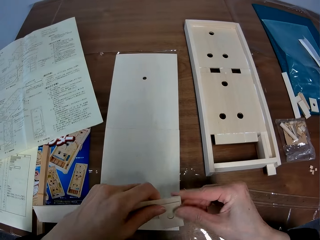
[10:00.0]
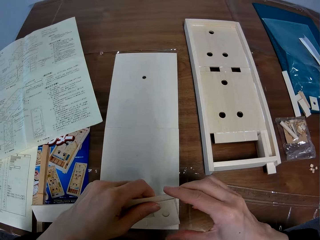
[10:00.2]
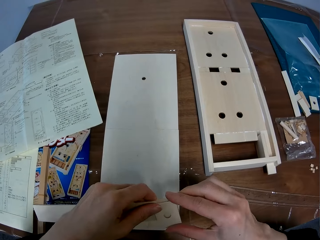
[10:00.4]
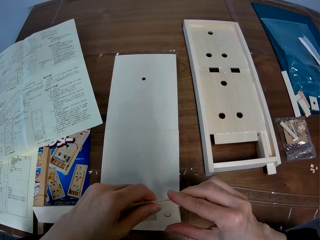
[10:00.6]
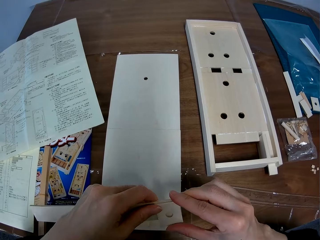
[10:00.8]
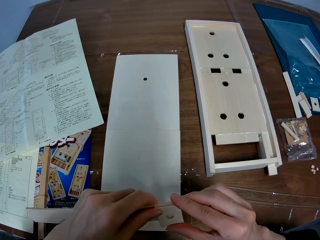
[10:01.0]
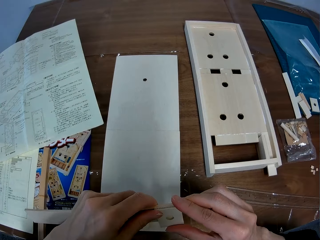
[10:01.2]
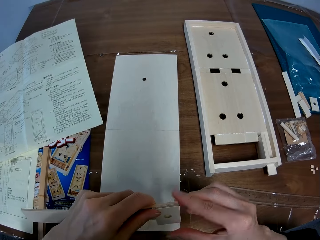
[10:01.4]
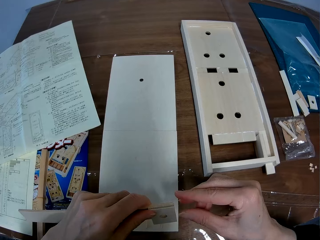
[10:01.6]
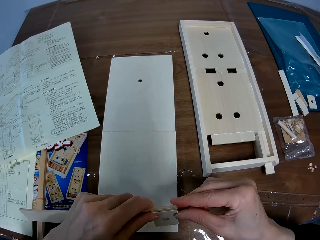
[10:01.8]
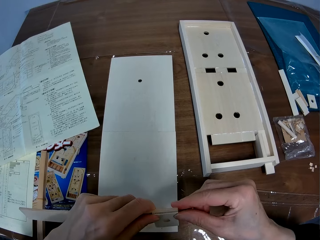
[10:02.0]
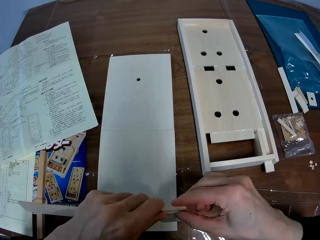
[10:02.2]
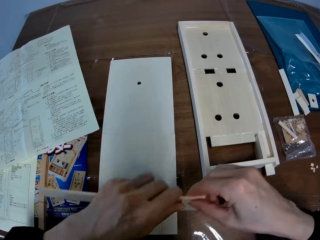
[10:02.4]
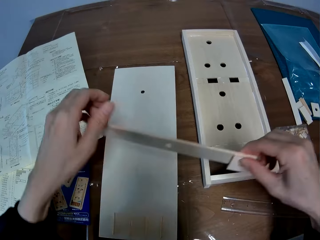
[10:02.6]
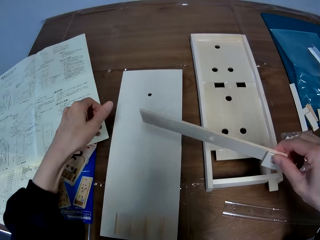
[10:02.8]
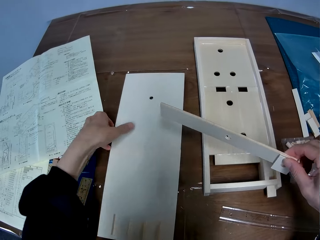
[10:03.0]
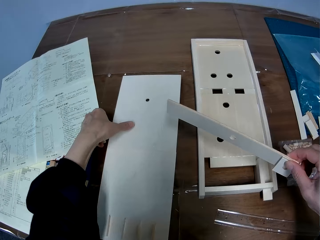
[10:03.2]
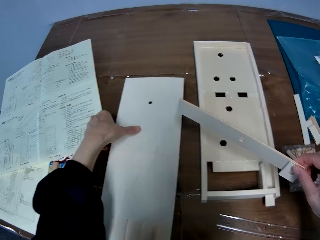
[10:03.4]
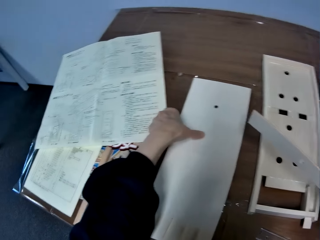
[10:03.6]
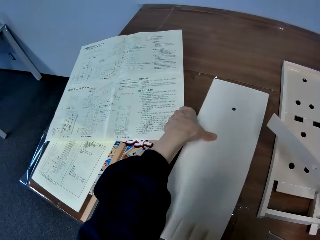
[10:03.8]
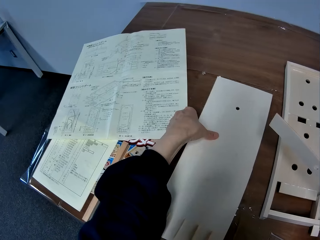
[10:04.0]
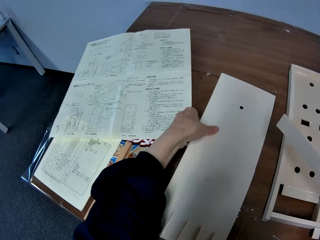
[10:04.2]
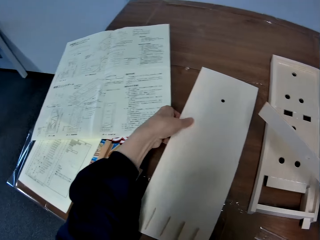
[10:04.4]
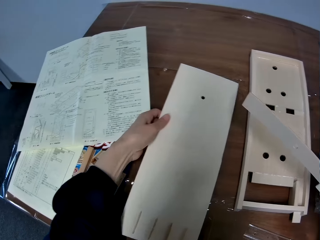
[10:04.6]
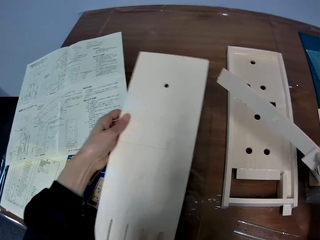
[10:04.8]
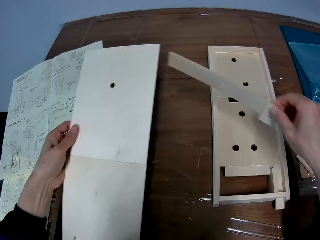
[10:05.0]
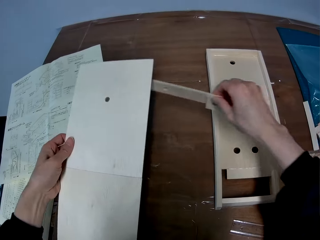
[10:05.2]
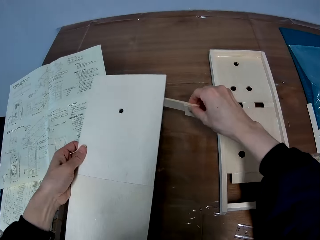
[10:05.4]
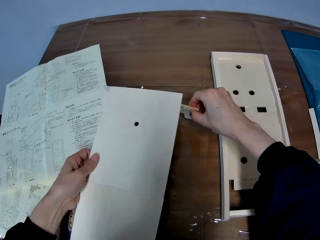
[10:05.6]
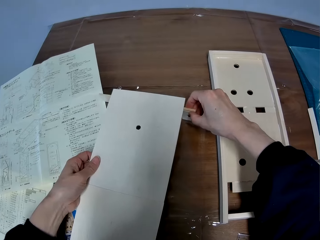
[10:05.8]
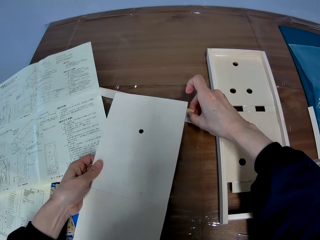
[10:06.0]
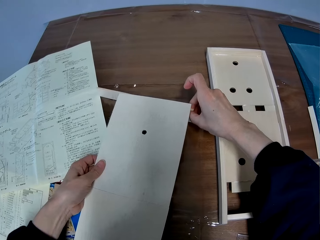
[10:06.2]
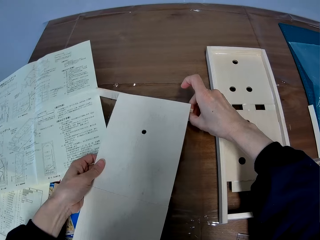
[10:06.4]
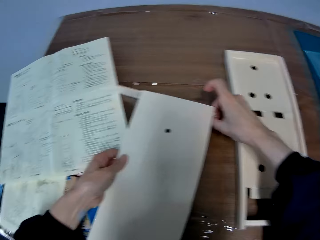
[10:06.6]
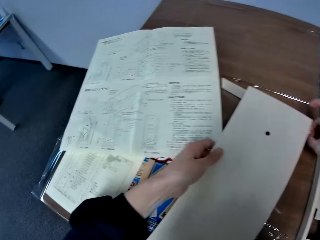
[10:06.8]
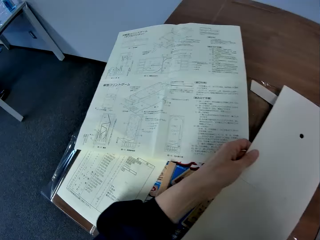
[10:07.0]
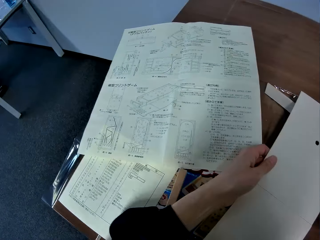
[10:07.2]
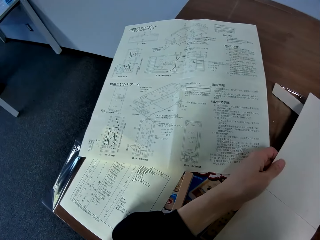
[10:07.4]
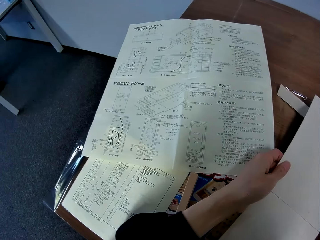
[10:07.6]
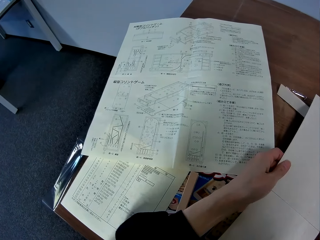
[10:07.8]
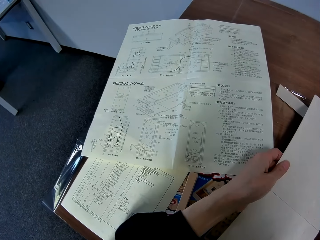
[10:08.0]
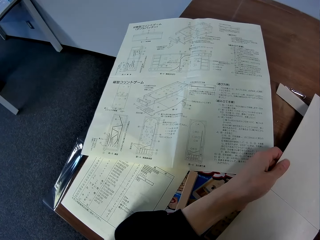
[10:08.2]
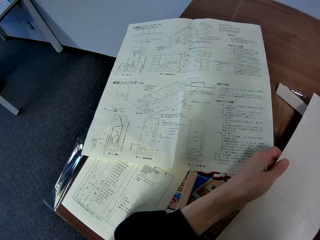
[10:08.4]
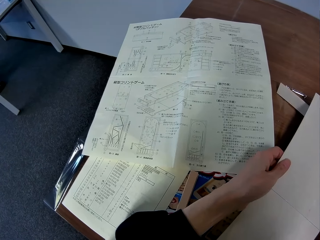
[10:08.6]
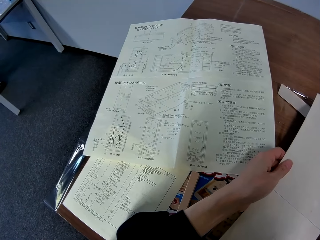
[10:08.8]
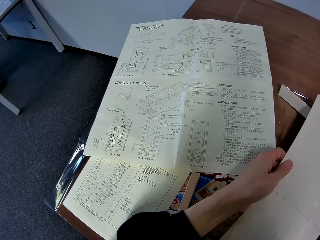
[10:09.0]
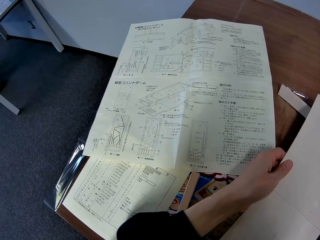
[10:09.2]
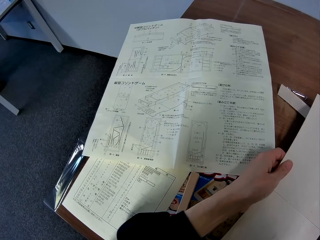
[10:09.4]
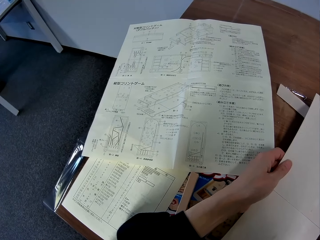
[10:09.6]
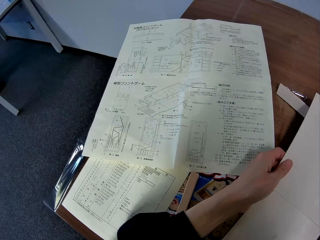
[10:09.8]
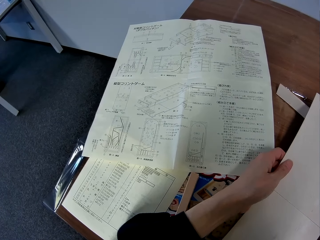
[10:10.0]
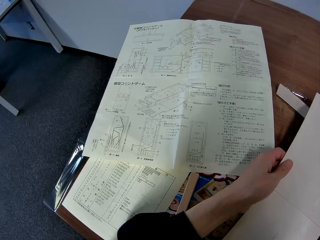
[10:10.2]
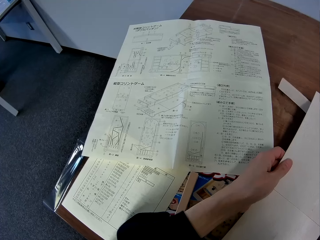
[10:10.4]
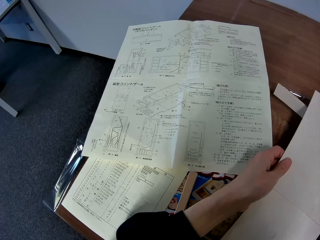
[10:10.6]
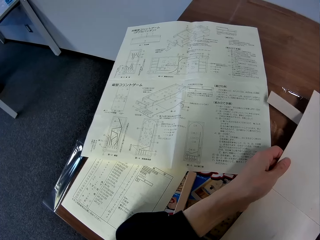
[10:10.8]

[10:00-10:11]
The camera wearer looks at the wooden pieces in his hands. He picks up the flat wood sheet from the table with his left hand. He places both pieces of wood on the table. He places the flat wood sheet on both pieces of wood. He reads from the paper on the table.

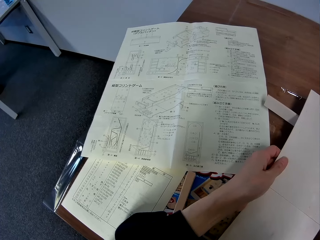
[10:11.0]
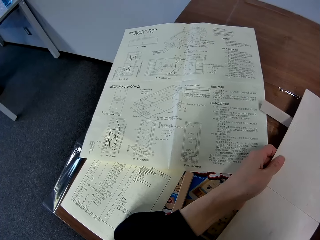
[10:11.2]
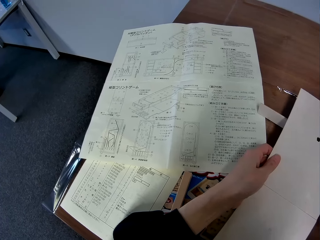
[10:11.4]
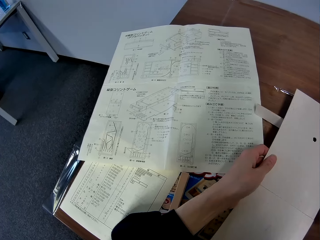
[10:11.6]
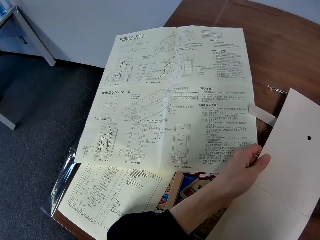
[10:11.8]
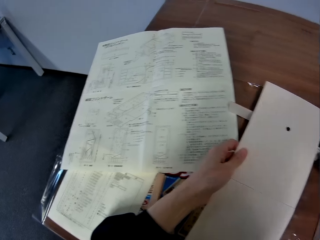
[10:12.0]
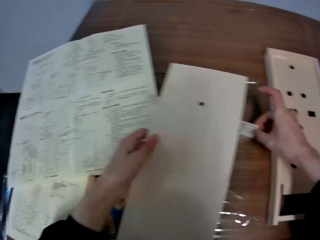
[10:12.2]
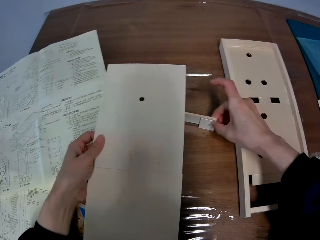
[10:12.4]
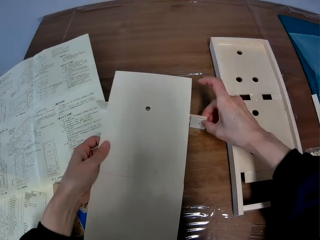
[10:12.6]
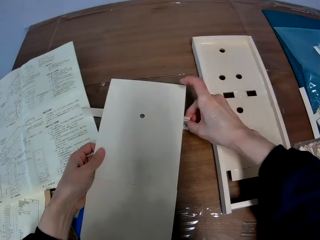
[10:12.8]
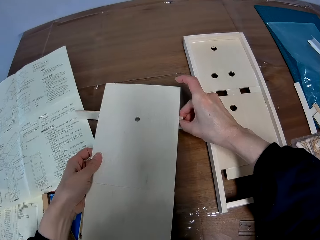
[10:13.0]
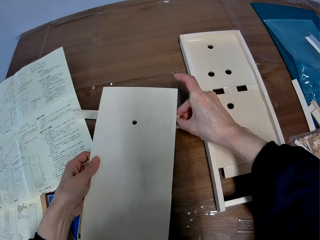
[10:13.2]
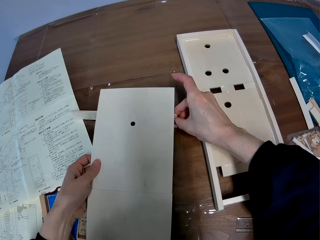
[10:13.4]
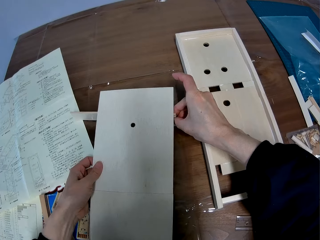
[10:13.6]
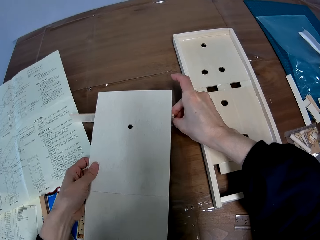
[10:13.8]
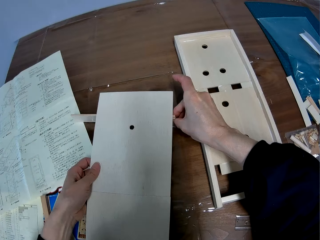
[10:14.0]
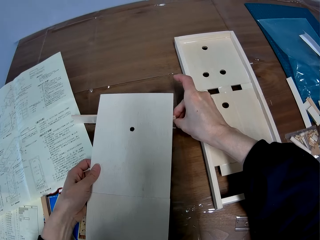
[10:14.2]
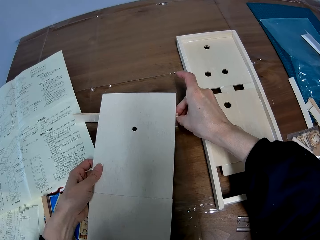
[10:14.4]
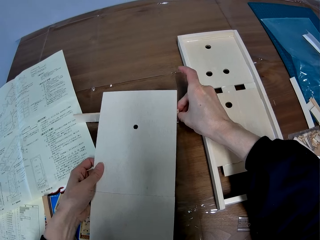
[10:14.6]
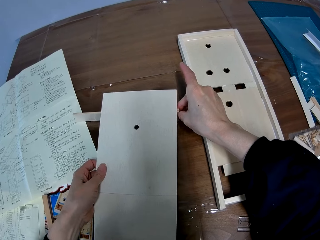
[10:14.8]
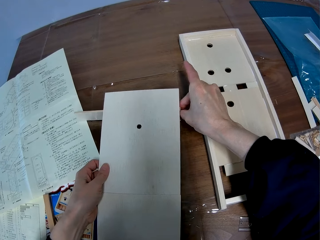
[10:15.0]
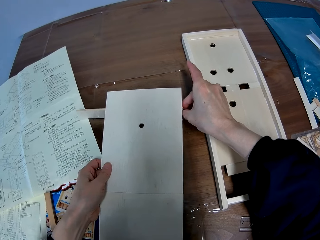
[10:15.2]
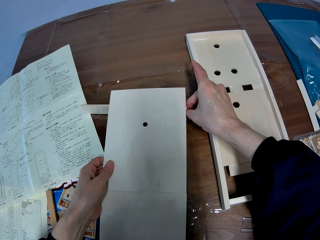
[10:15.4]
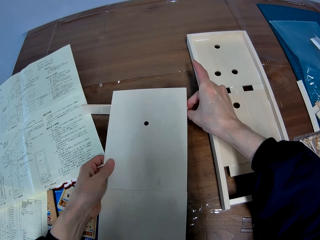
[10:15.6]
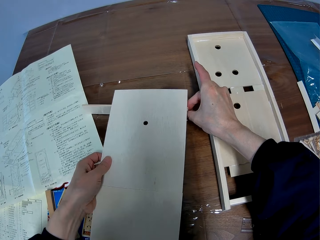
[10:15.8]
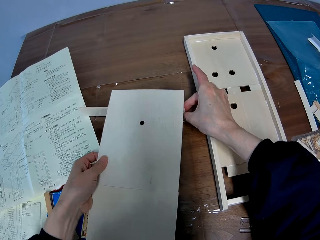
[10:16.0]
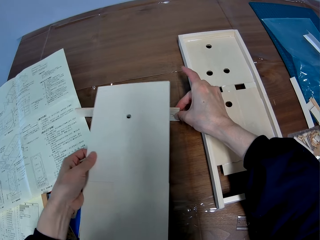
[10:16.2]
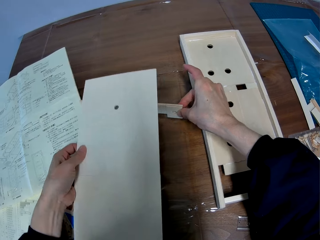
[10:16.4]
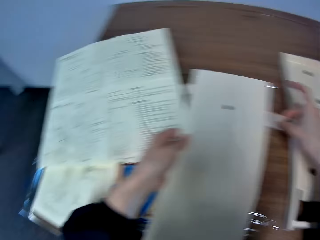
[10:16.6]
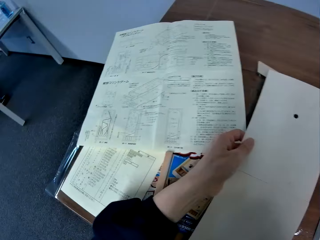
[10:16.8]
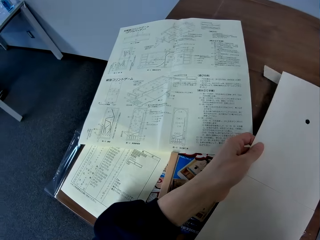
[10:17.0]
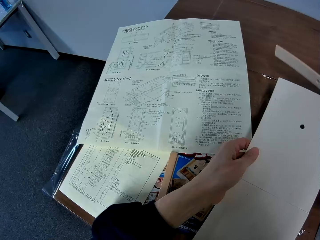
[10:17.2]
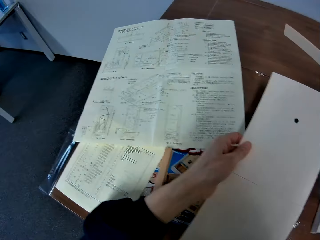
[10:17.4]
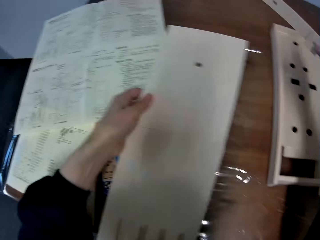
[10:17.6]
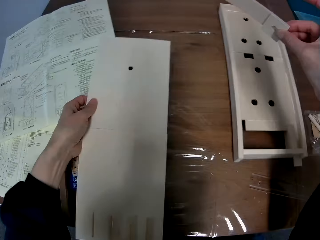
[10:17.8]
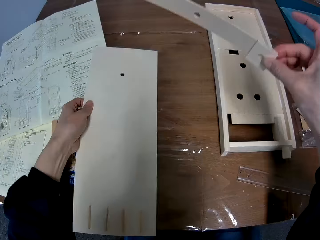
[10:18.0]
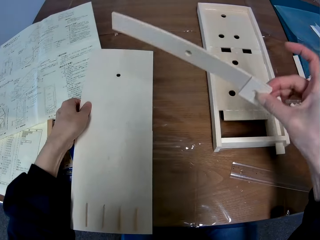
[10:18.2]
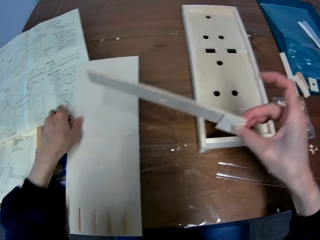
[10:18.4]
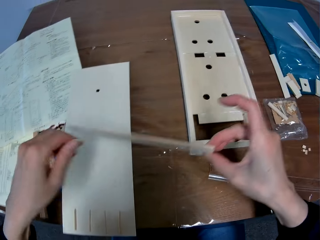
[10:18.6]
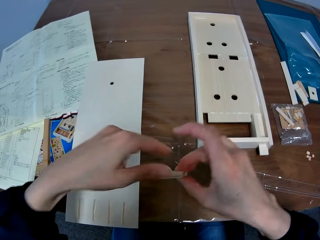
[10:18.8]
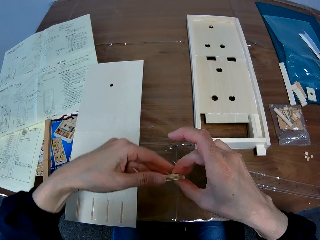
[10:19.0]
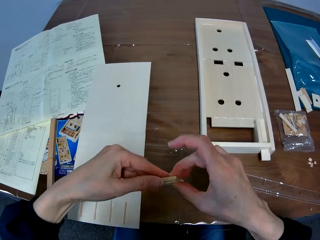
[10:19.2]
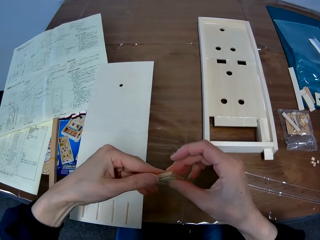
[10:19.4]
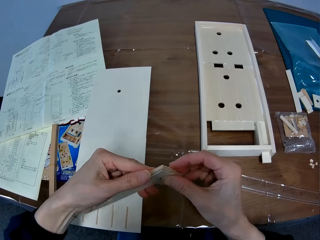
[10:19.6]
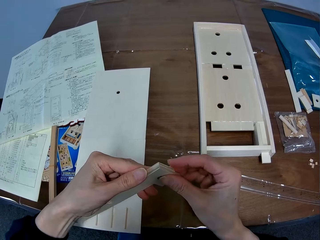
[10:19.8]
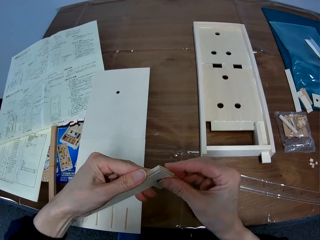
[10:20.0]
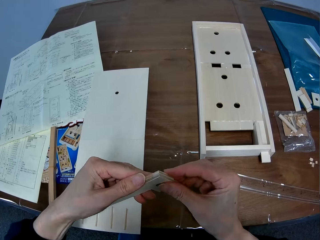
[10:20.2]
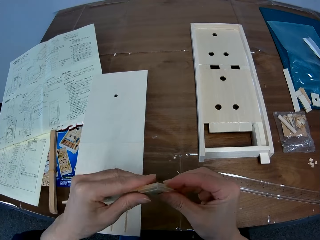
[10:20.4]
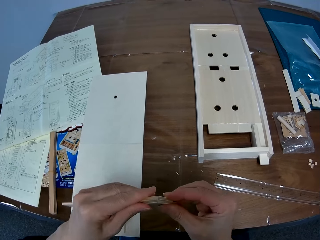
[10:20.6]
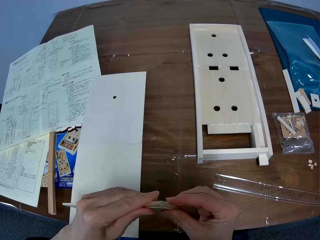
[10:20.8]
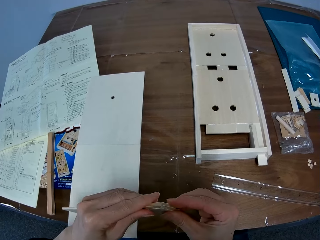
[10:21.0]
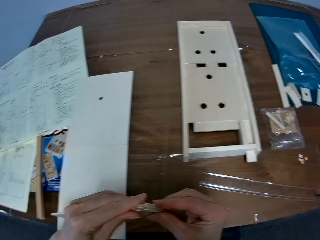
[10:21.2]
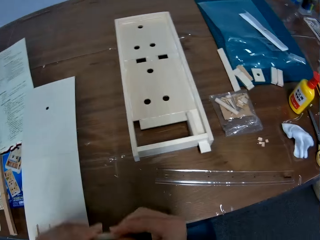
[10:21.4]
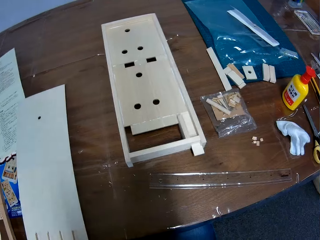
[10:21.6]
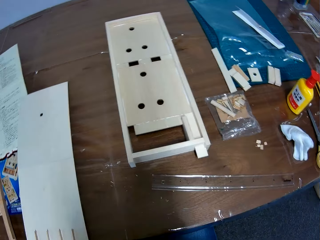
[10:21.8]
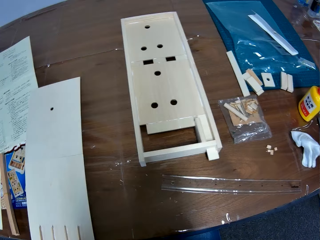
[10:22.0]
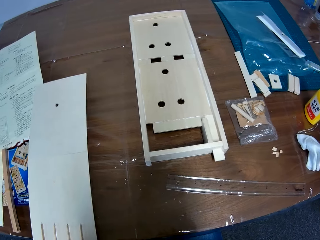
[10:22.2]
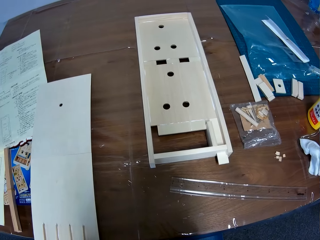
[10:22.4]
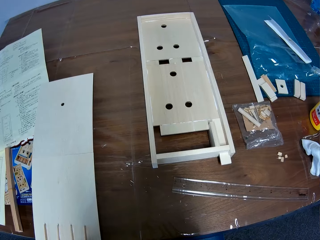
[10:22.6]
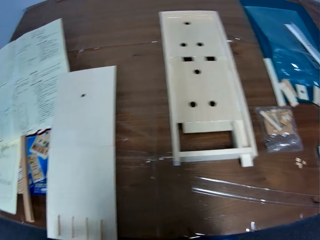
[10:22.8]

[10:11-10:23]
The camera wearer looks at the wooden pinball machine. They read from the paper on the table. They remove both pieces of wood from under the flat wood sheet. They drop the flat wood sheet on the table. They pick up the wooden pieces. They set the short piece of wood on the long piece of wood. They align the wooden pieces together. They look at the wooden pinball machine.
